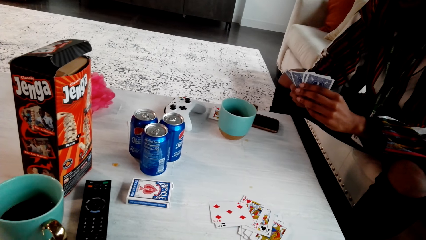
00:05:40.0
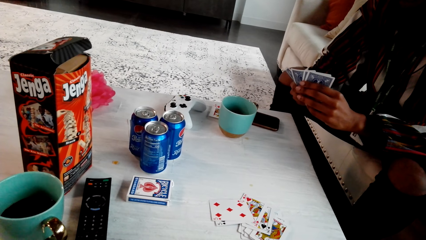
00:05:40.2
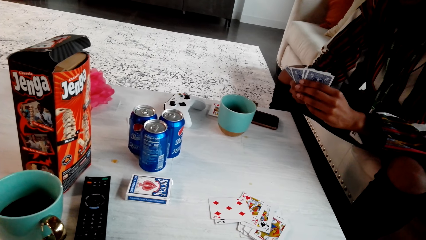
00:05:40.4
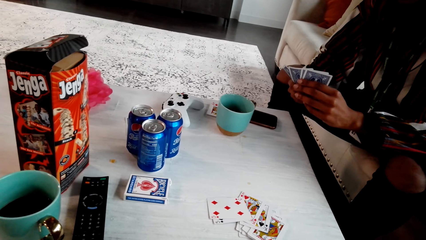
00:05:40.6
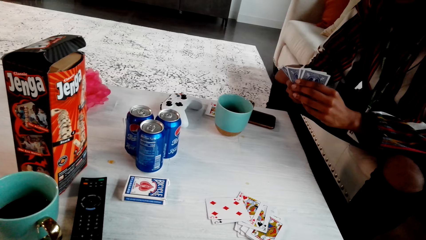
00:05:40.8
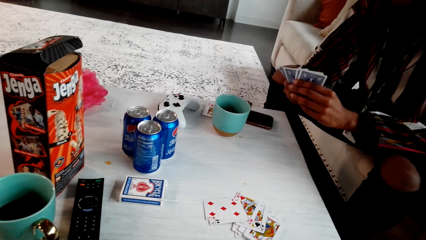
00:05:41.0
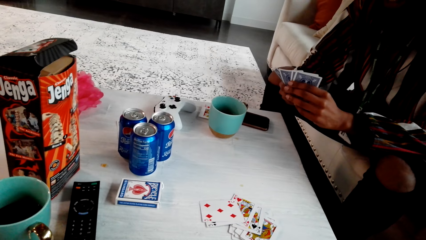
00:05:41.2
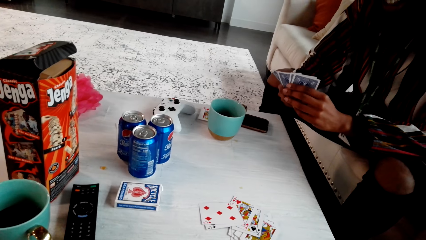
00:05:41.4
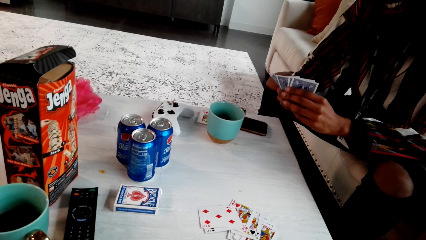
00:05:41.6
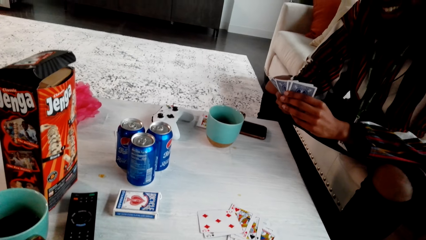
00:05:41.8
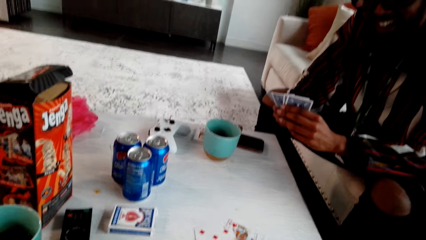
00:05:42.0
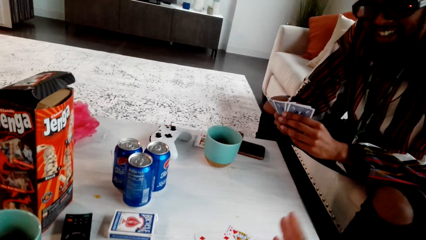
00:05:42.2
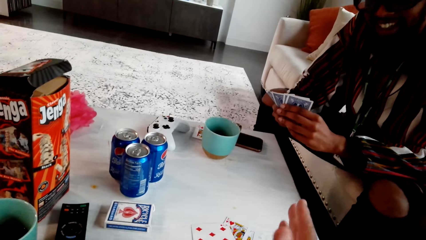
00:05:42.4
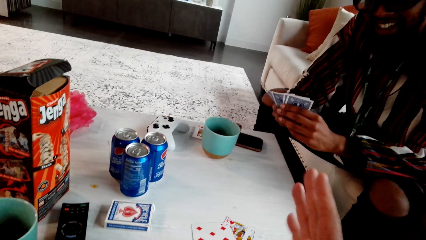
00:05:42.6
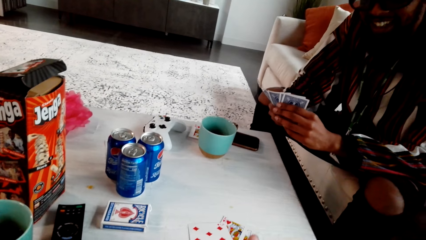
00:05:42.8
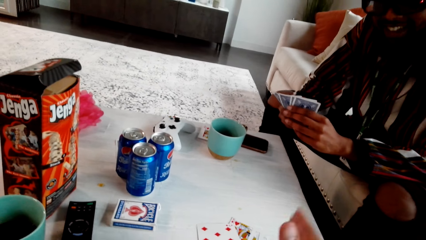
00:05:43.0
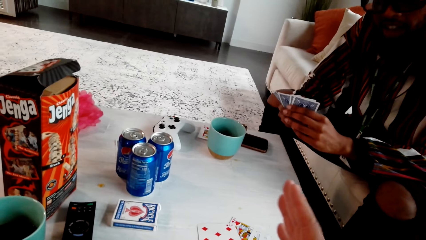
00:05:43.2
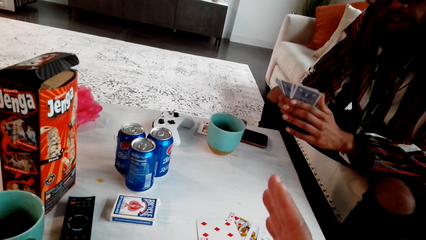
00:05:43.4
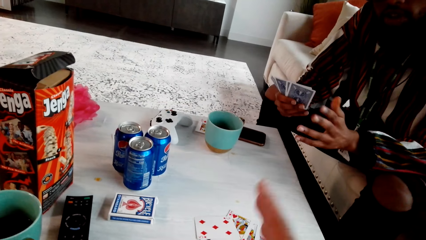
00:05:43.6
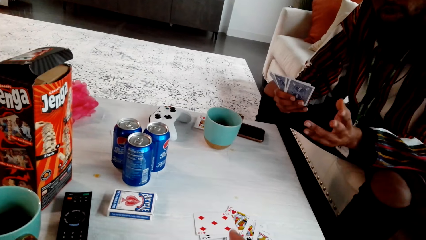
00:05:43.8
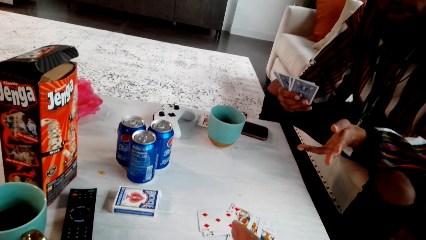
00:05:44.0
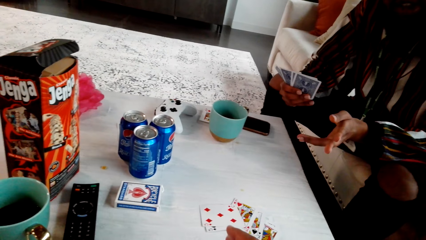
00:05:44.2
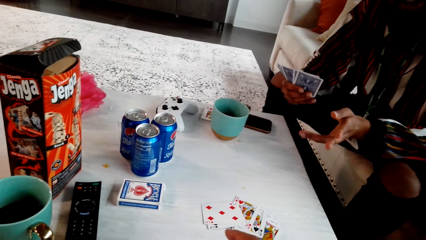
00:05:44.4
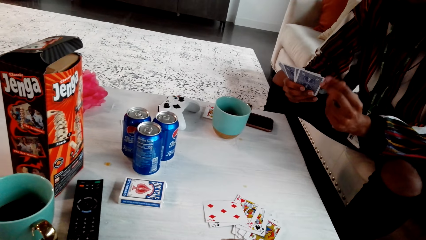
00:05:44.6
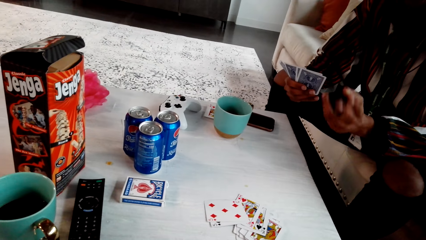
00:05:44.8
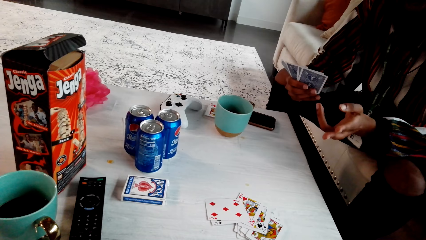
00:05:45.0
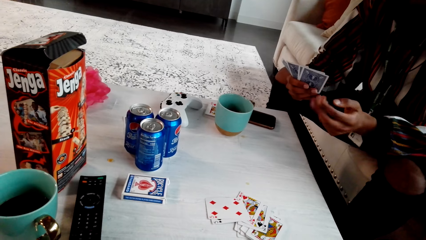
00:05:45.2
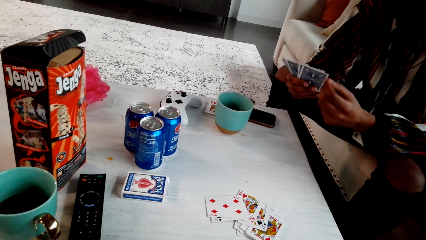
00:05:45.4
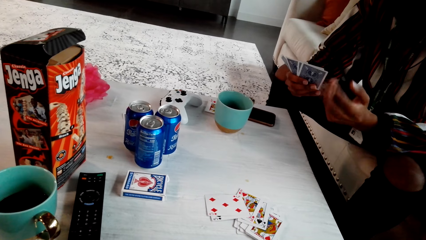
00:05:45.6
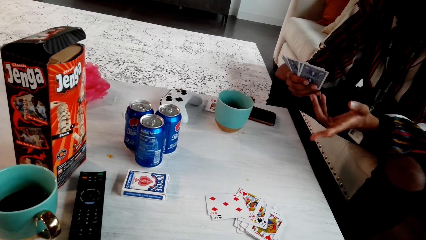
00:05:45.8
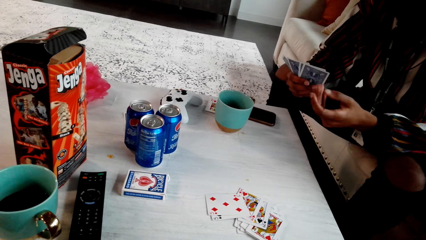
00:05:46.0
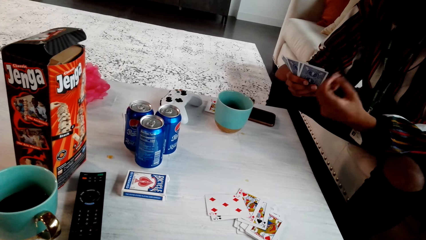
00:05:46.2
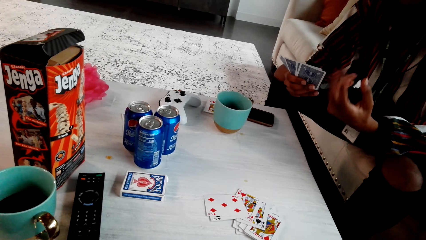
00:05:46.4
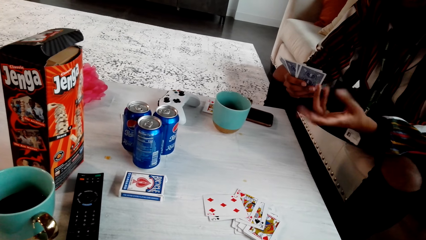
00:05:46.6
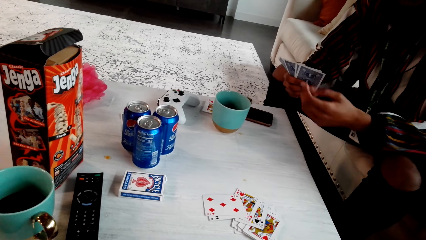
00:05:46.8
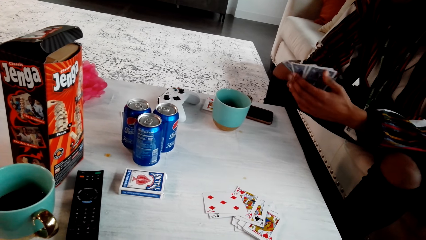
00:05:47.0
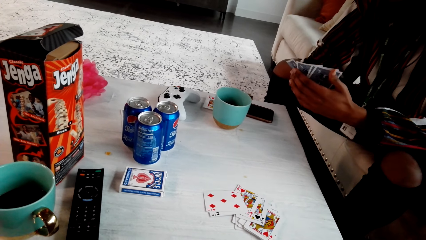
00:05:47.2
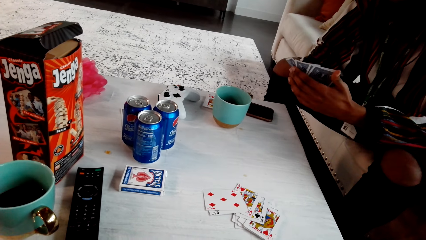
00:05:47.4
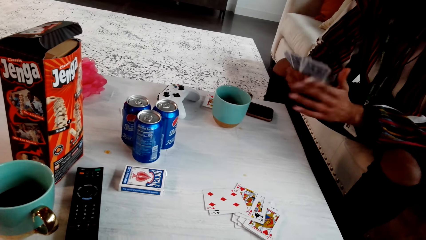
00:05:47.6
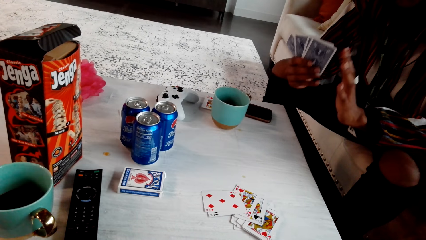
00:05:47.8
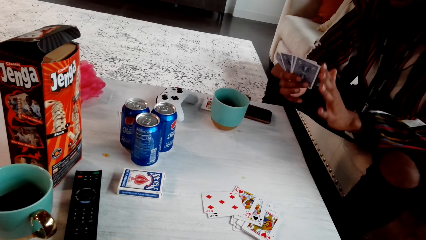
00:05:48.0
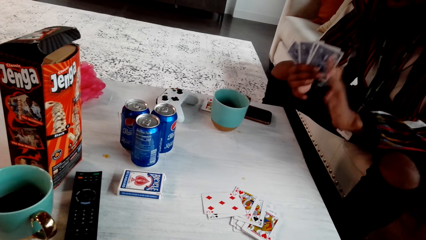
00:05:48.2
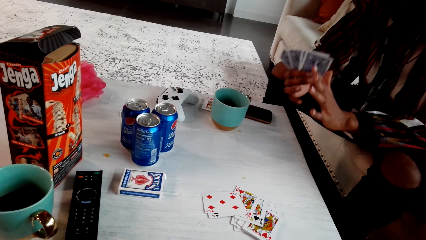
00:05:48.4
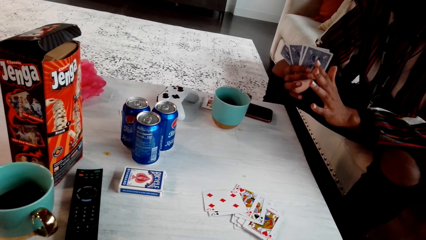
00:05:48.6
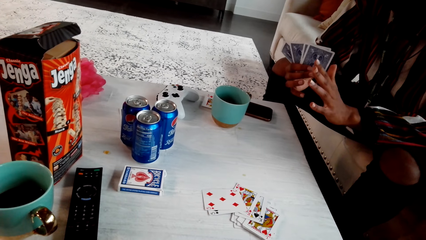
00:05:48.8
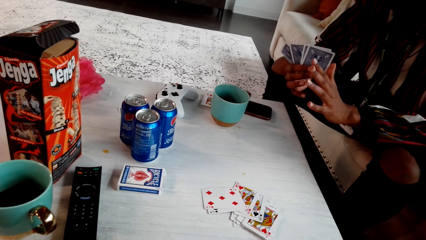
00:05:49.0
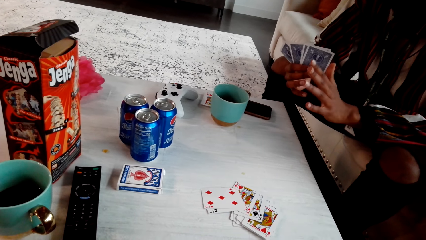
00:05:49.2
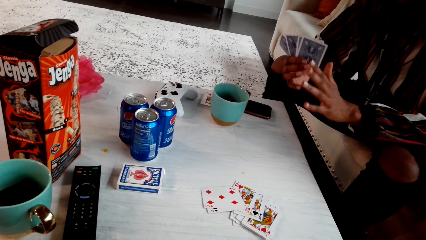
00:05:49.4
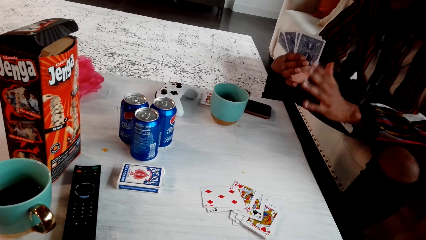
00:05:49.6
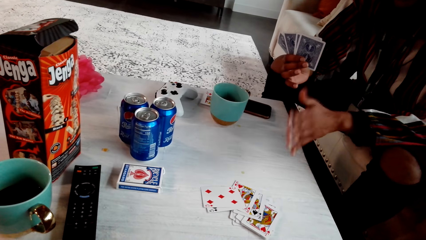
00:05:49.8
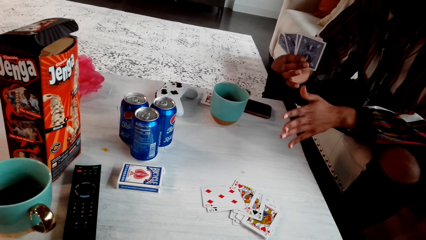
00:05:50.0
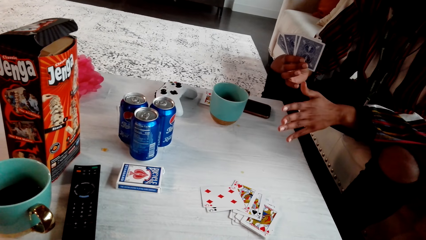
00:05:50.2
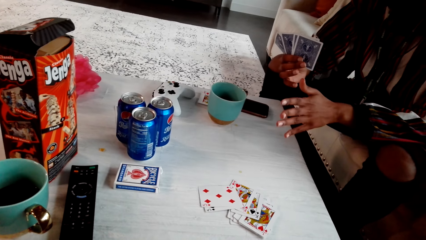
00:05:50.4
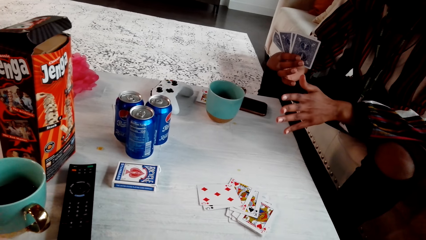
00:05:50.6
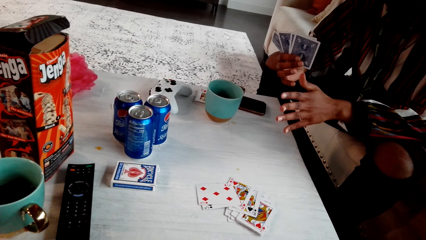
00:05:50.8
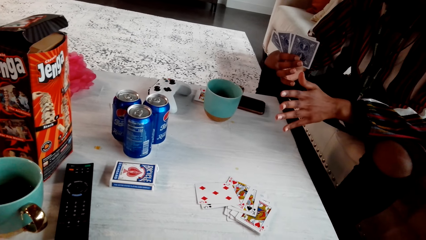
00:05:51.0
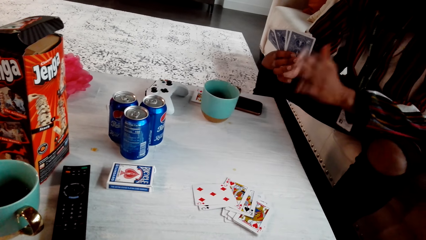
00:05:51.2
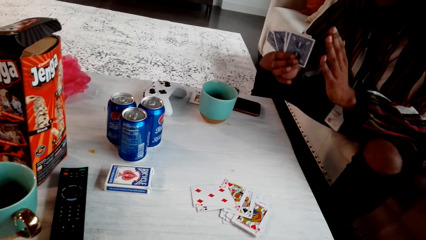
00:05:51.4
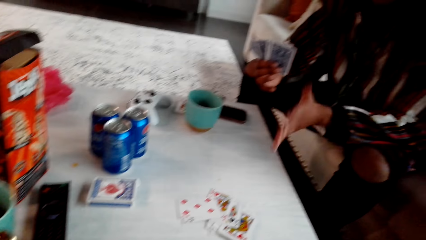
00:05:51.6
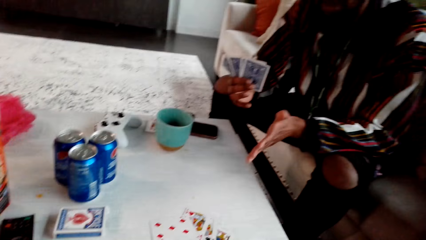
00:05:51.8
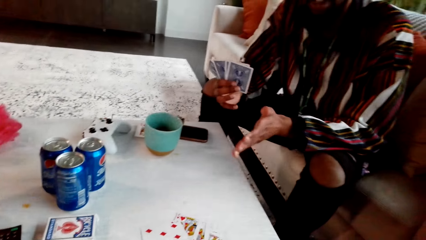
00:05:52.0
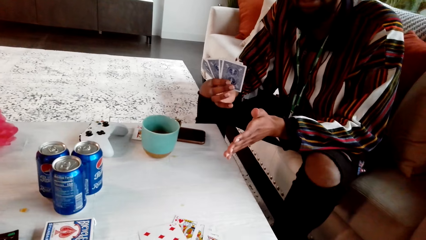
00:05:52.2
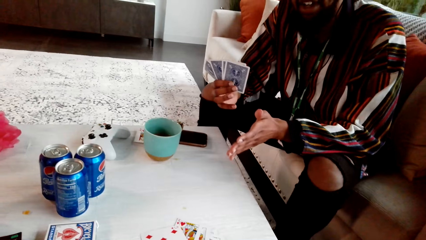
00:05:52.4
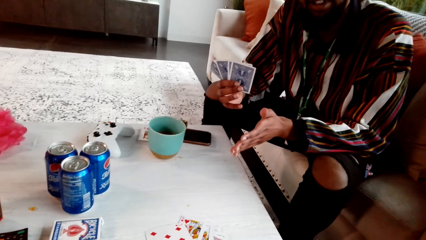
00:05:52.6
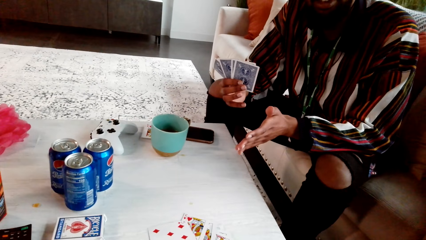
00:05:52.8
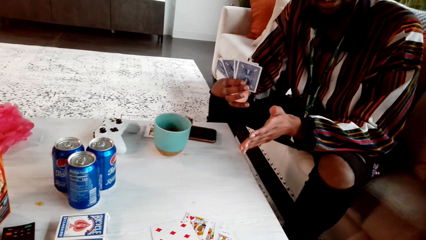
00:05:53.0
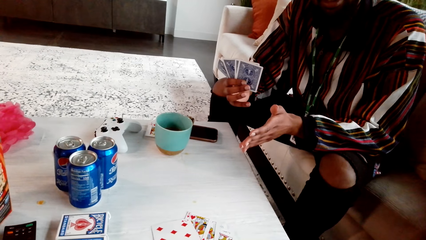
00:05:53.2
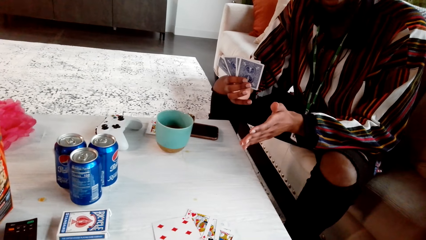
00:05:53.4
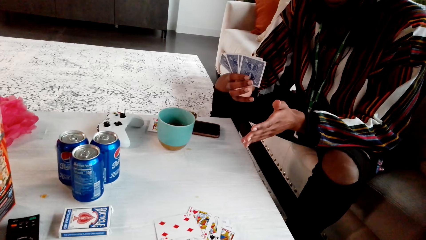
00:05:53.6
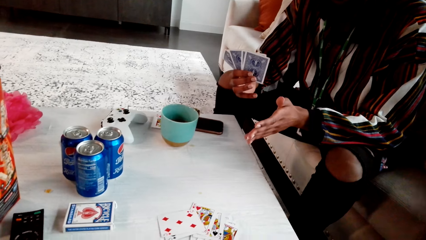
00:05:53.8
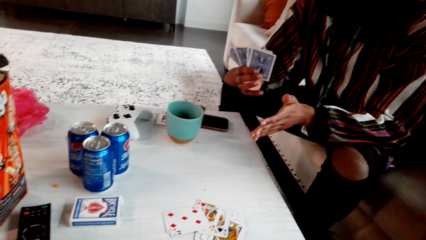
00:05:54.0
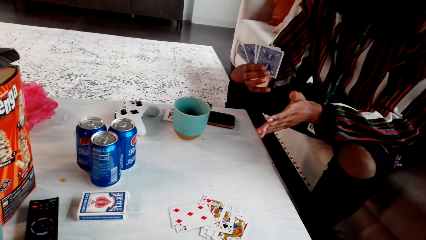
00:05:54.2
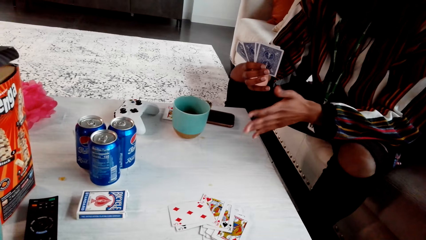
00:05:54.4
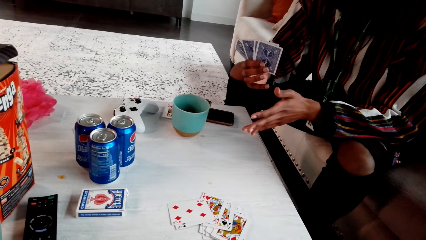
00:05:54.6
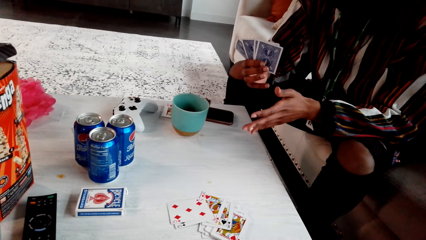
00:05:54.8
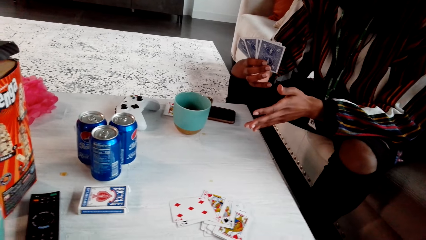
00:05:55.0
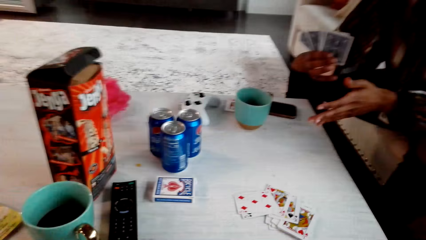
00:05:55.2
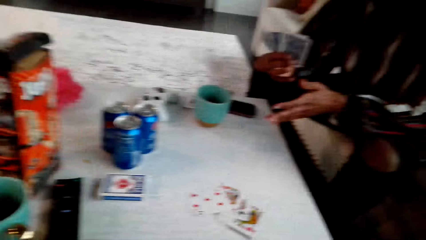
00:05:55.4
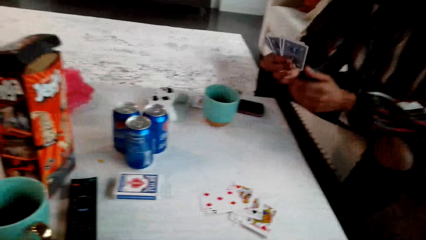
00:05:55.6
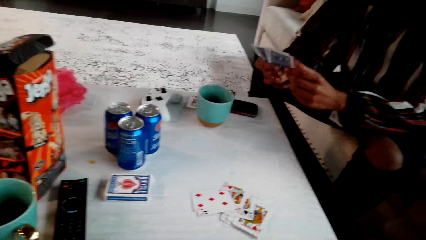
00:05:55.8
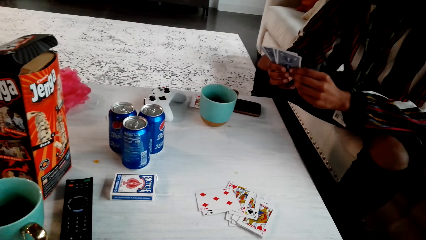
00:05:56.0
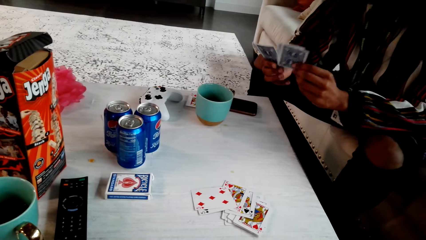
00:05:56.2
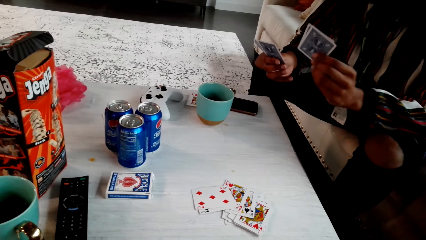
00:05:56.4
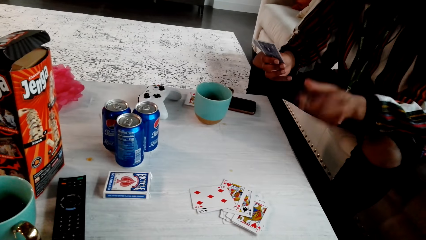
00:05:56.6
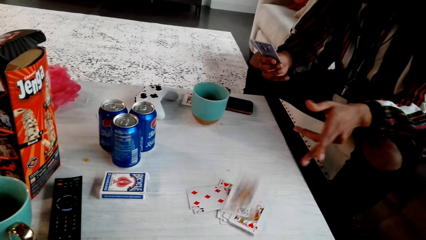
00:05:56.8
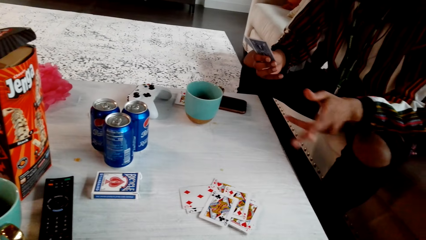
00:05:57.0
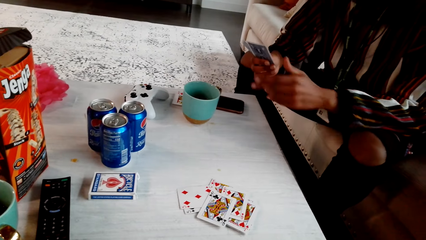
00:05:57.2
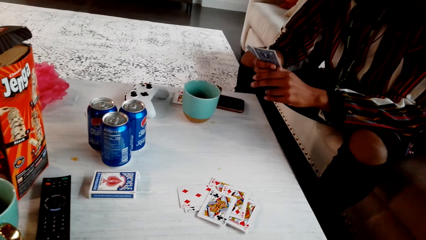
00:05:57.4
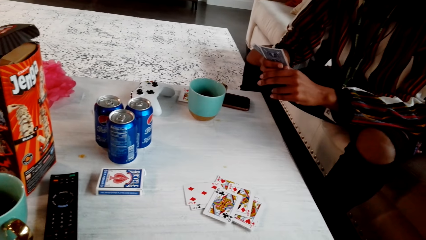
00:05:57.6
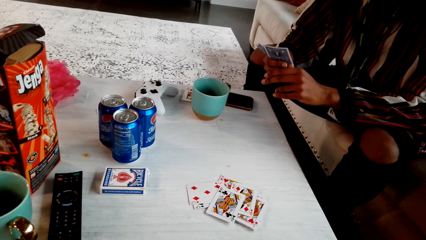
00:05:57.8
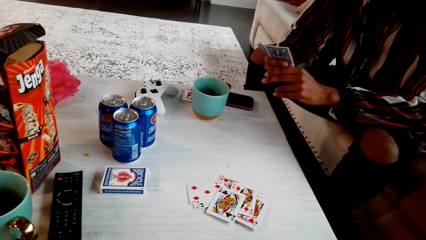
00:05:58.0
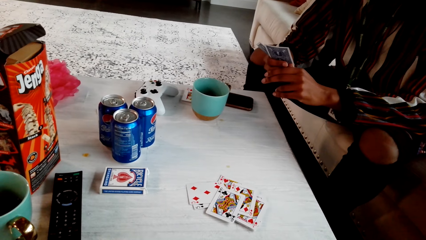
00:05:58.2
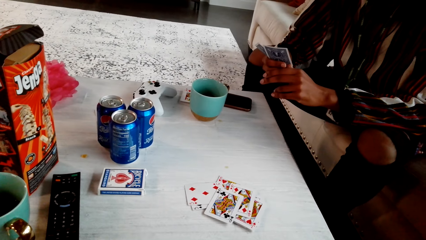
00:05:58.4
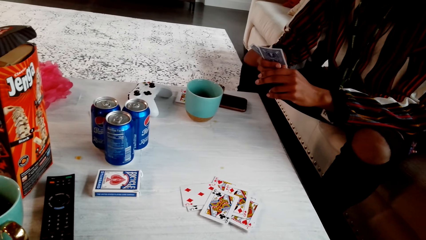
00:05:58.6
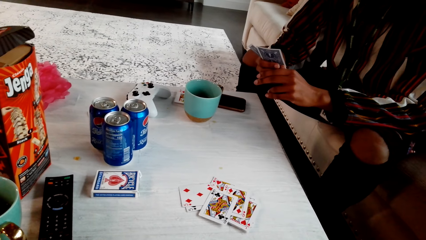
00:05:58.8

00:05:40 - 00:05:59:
The camera wearer speaks with gestures. A man speaks with gestures. The man picks two playing cards and drops the playing cards on the table. The camera wearer stares at the cards.
